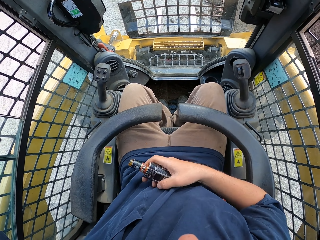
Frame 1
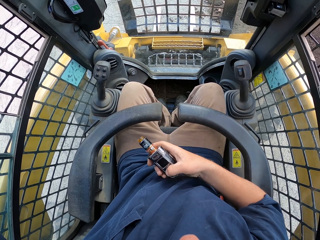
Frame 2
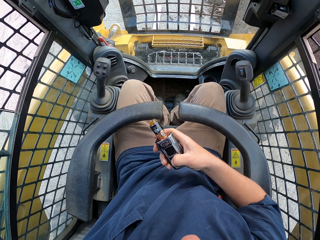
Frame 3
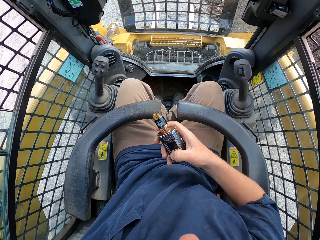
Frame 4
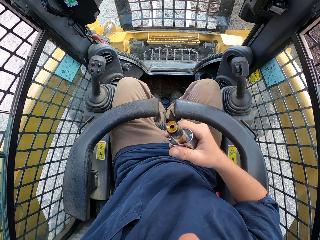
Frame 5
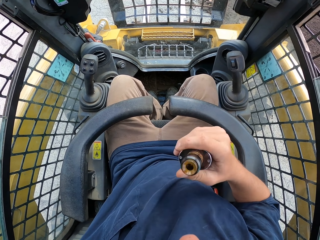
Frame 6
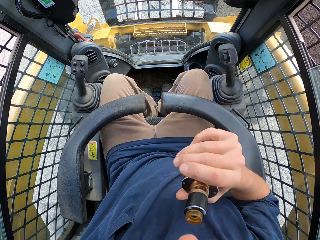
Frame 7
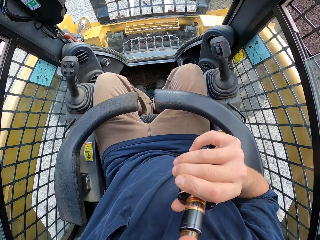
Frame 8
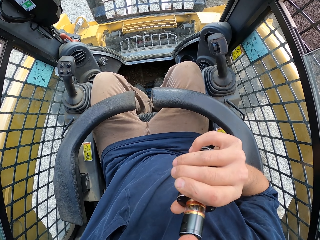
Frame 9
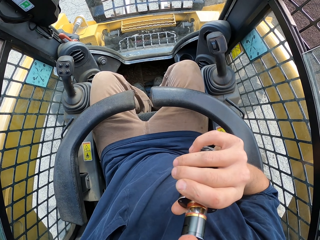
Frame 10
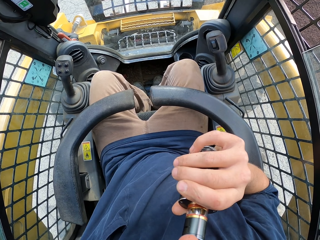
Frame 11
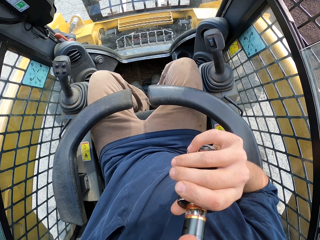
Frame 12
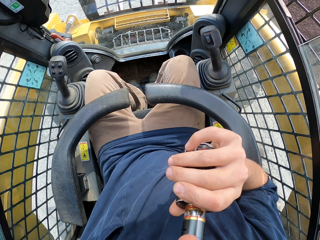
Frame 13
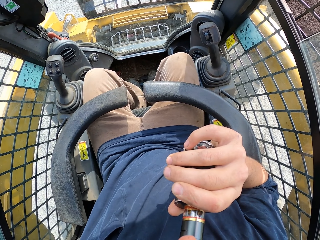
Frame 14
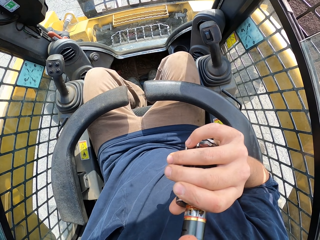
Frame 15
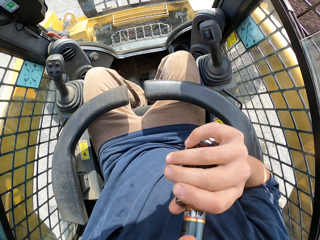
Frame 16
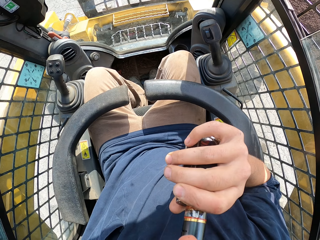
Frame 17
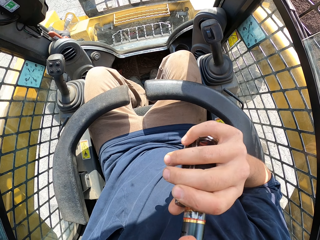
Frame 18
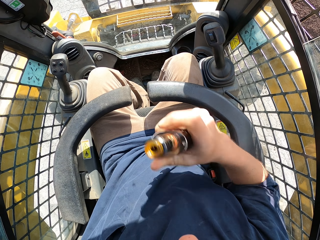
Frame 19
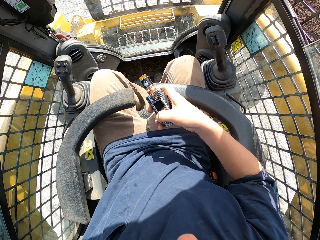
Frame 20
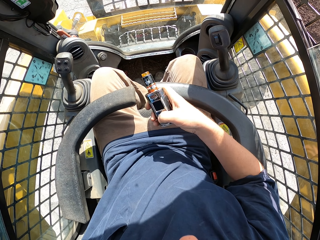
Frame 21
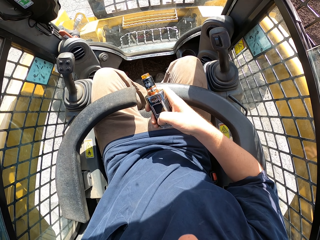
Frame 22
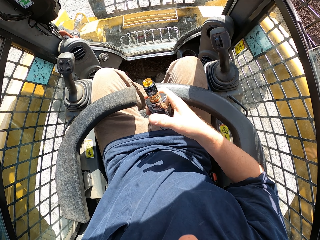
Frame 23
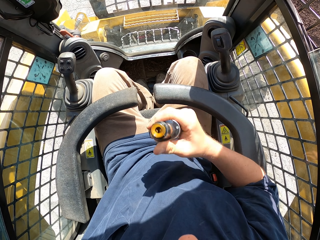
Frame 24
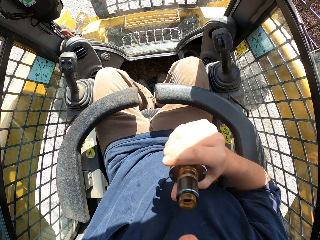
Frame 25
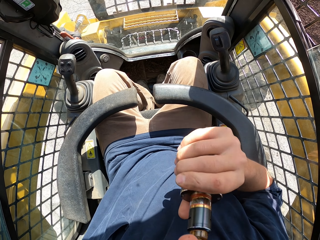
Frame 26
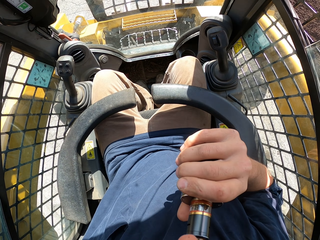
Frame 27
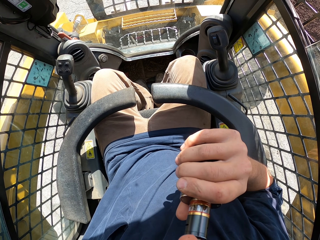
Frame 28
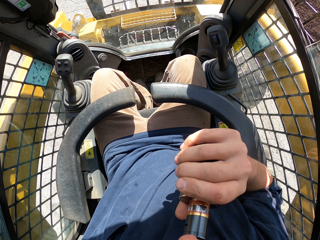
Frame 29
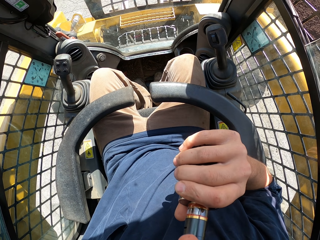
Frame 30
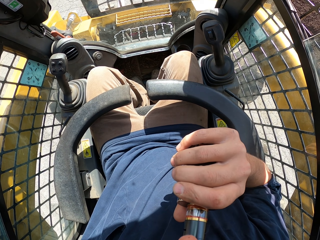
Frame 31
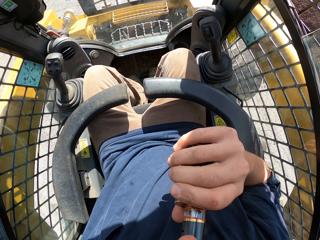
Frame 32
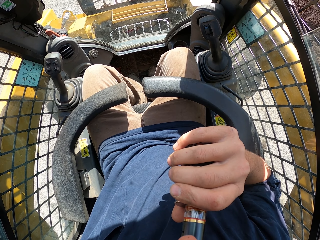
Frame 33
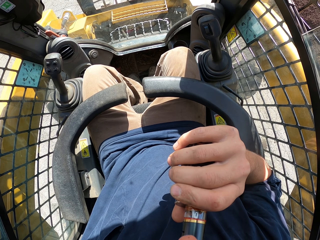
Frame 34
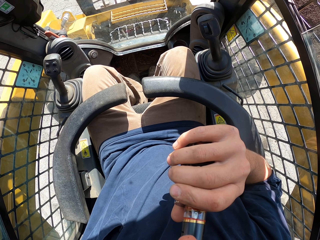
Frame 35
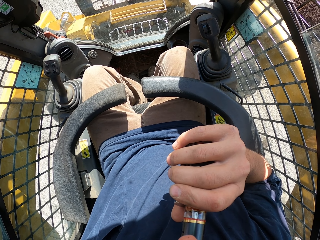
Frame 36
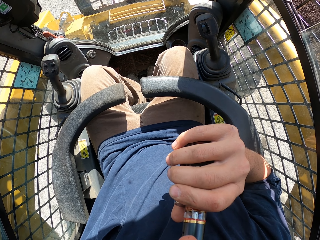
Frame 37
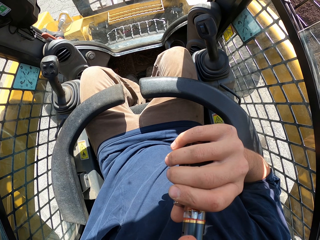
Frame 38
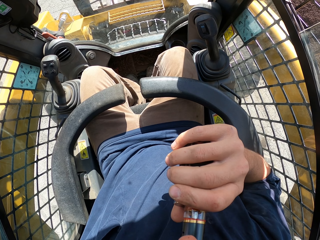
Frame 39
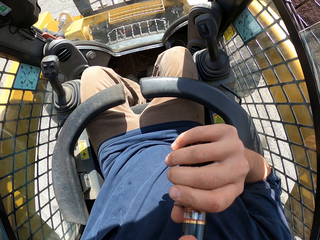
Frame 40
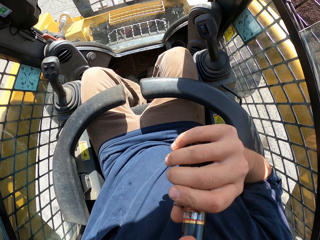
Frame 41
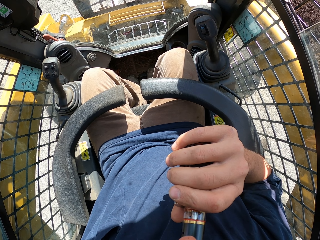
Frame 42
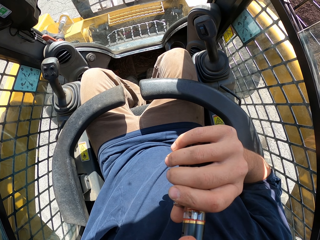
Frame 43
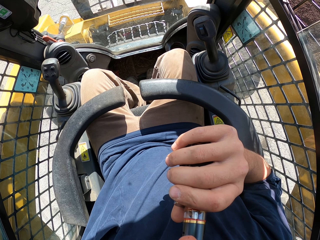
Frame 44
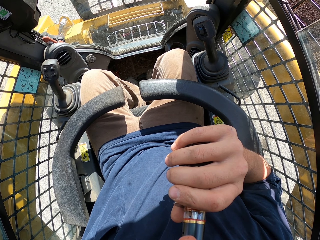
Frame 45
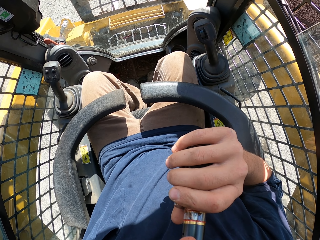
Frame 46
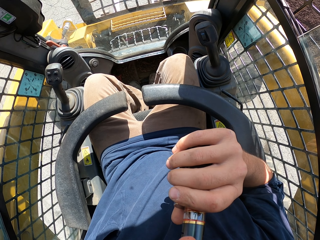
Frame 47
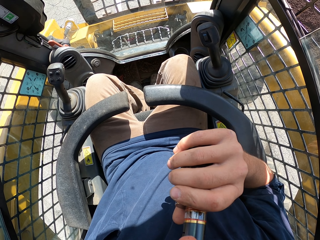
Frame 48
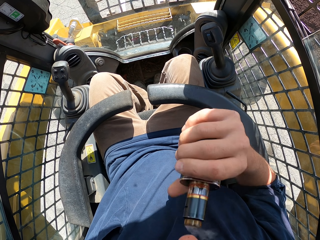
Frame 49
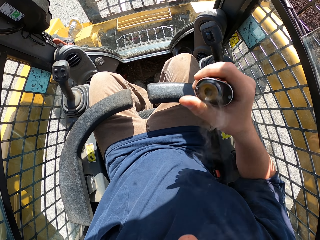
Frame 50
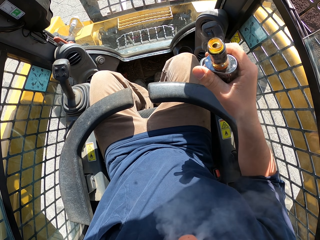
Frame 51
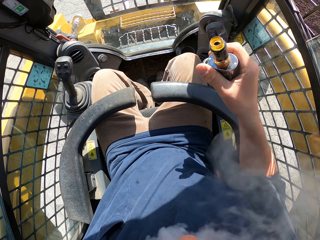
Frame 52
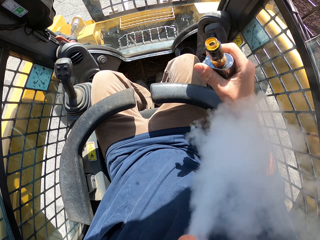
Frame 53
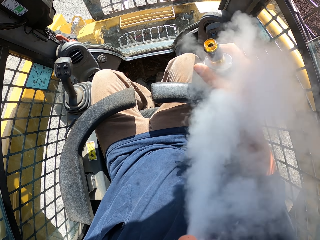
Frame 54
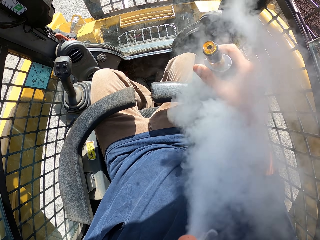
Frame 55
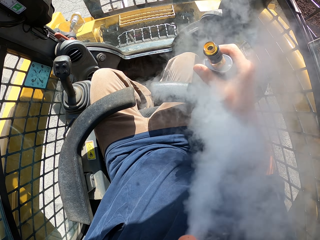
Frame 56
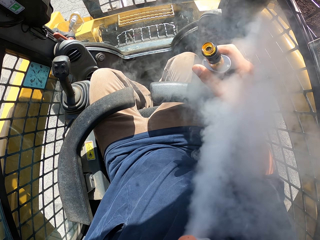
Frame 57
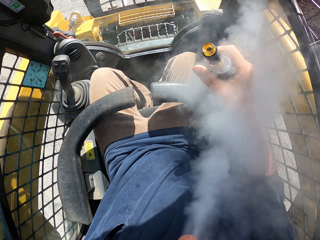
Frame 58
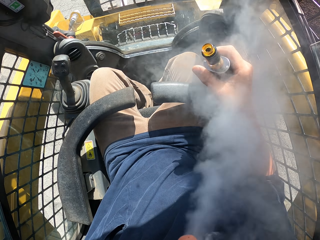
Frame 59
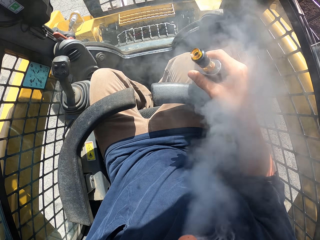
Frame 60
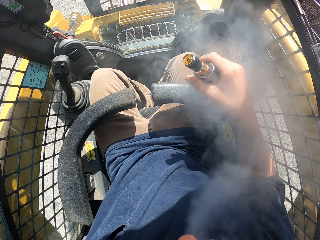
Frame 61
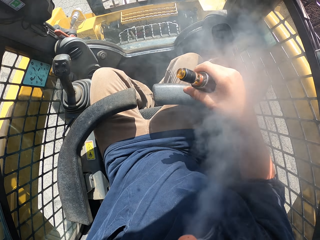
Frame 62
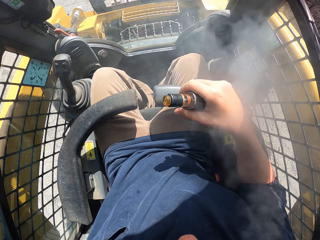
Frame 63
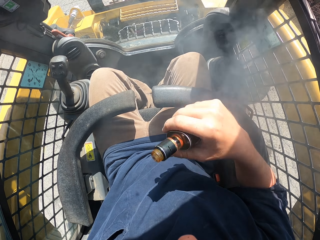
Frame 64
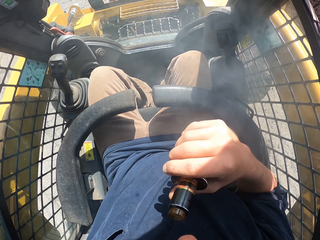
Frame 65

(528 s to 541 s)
The camera wearer inhales the vape. They press the button on the vape. They inhale the vape. They exhale the vape.

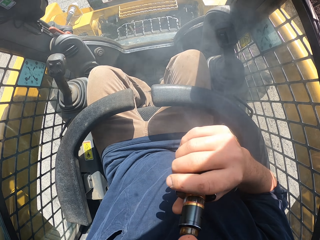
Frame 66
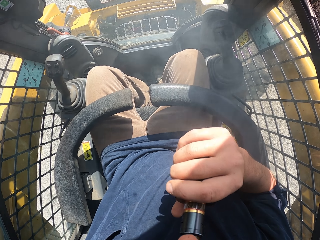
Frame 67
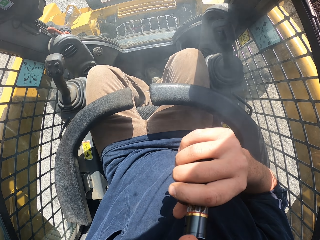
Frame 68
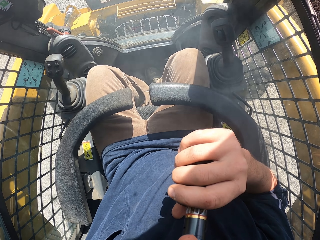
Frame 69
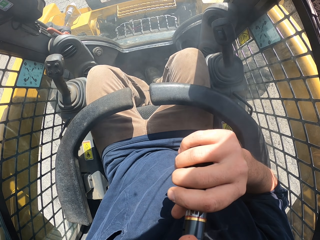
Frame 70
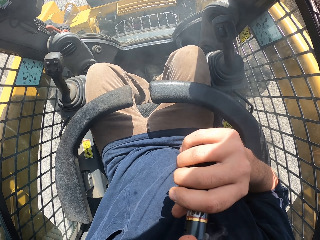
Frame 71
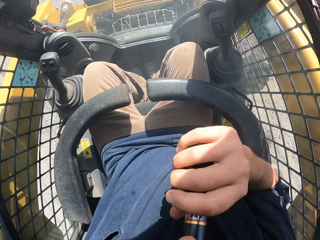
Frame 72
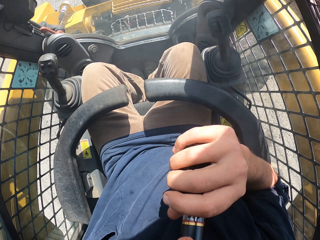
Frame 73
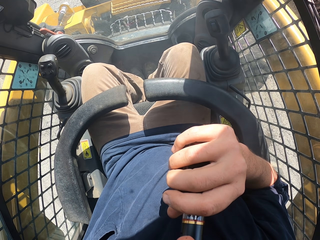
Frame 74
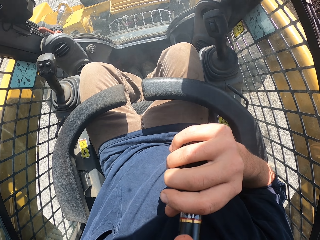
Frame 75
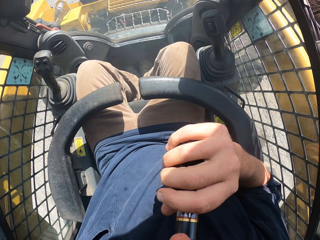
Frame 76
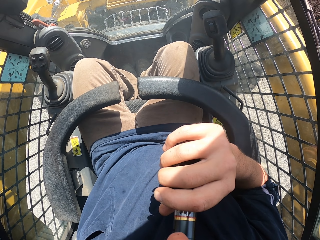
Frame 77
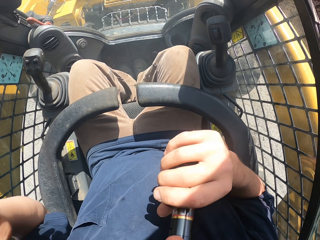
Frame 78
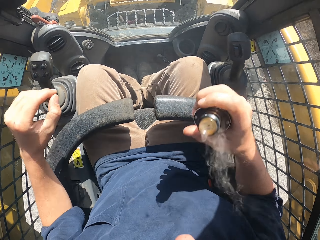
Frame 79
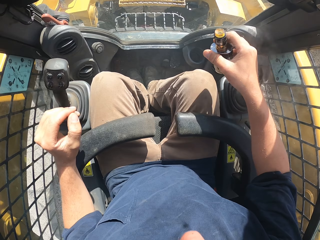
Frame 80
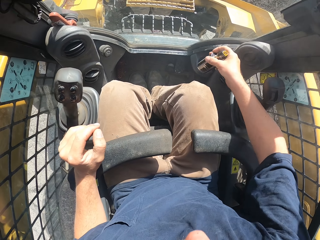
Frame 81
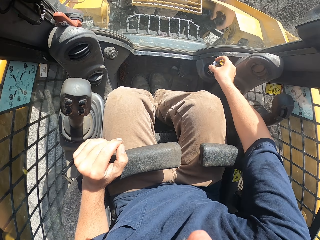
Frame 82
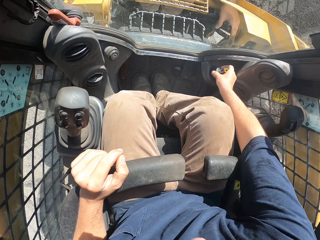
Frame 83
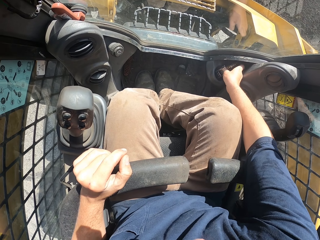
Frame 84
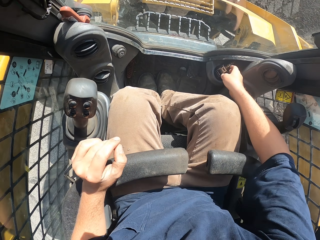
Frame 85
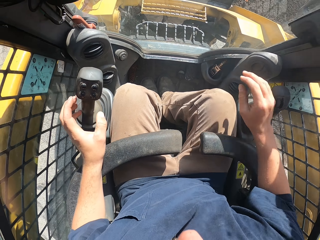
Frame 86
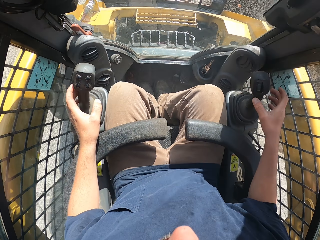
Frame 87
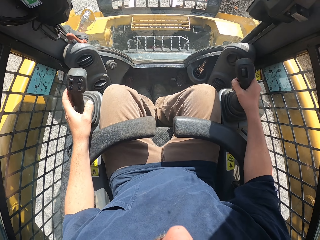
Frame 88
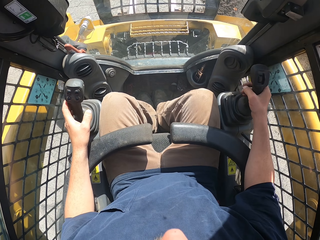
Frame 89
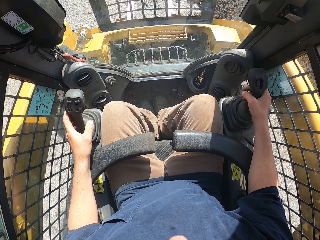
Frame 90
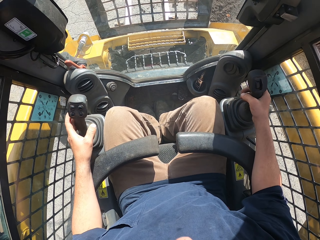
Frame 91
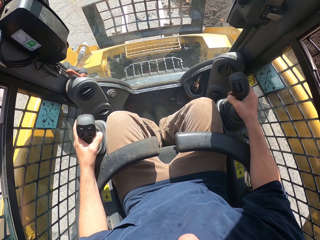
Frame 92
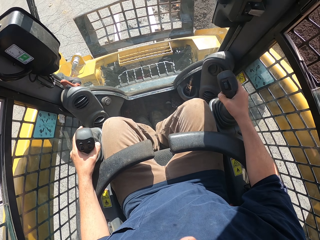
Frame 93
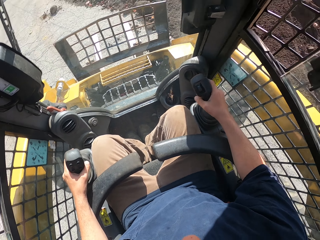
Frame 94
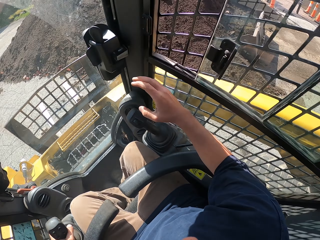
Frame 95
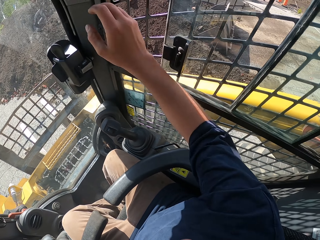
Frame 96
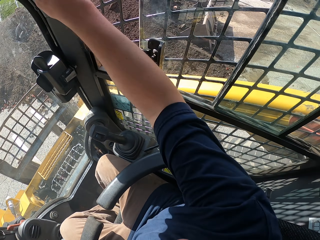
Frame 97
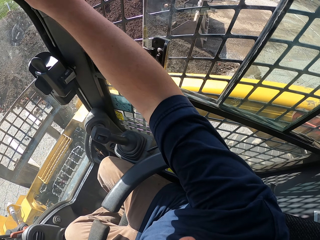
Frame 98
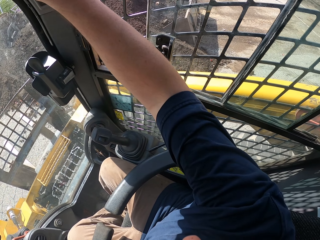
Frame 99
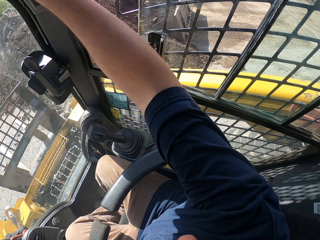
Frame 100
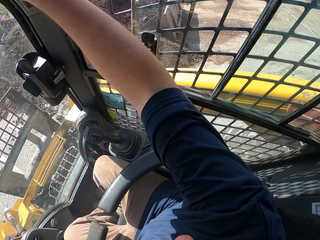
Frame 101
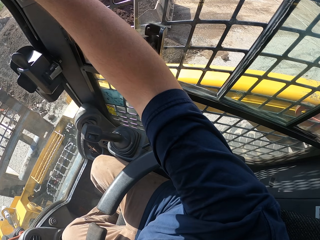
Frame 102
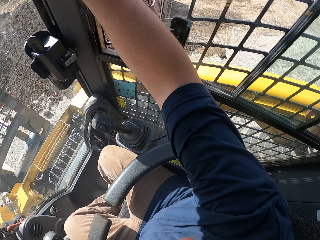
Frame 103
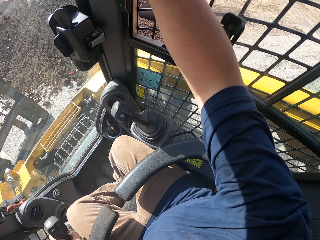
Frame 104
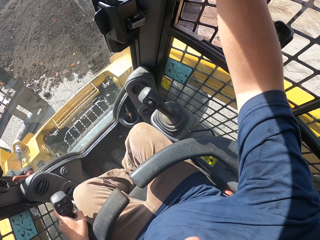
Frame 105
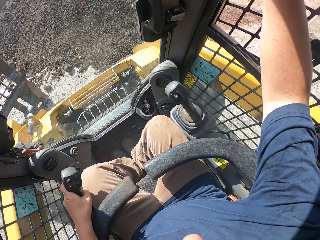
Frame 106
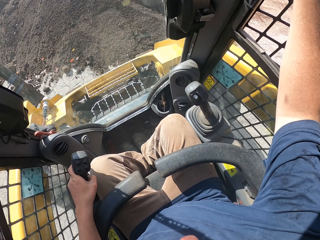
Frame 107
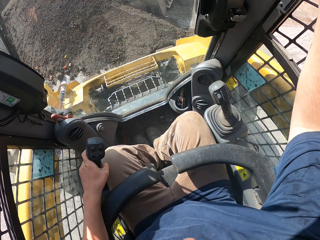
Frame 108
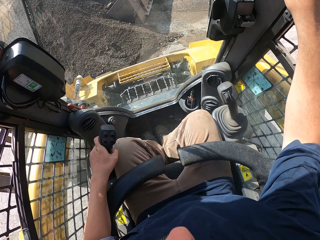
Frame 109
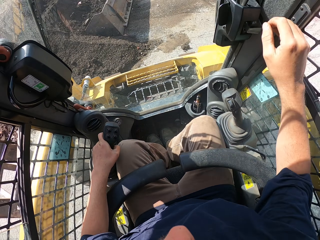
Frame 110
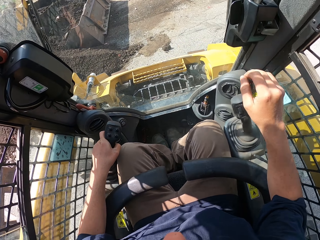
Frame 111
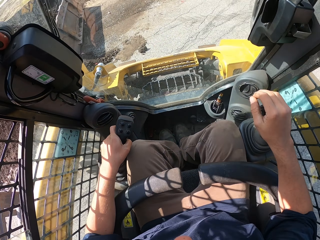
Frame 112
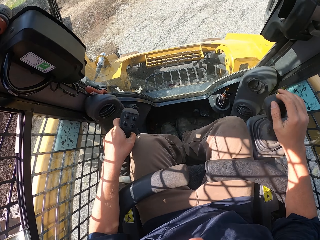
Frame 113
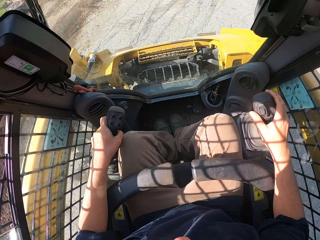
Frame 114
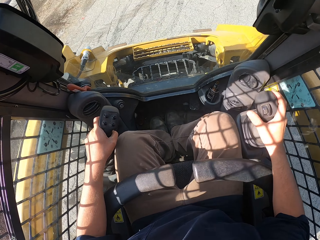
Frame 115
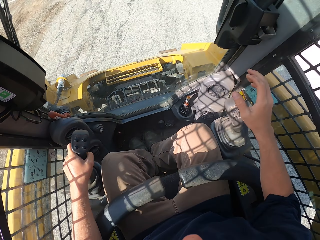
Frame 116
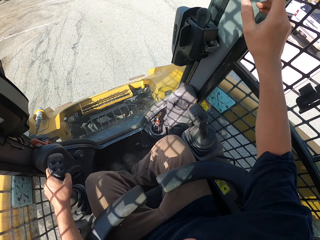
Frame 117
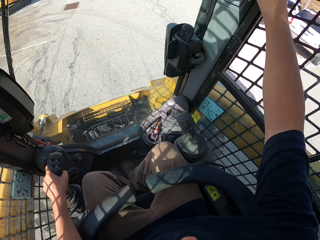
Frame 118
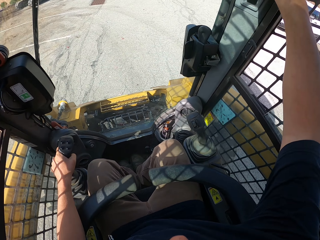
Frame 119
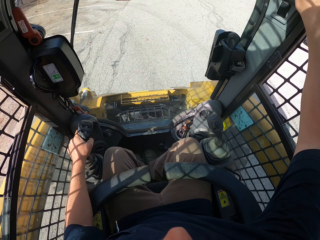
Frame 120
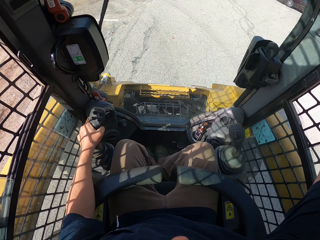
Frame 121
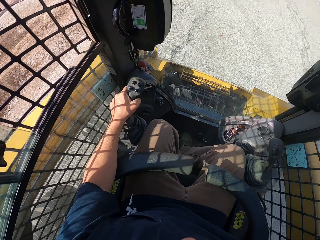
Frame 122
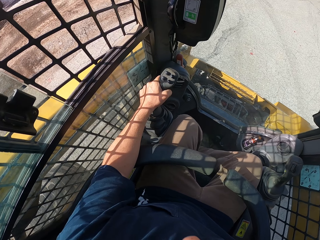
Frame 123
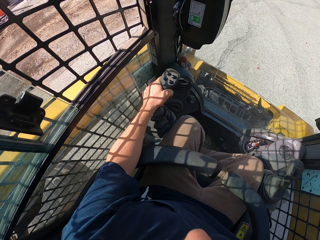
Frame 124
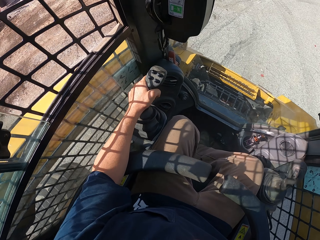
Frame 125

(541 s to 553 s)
The camera wearer inhales the vape. They place the vape on the cup holder. They control the gear. They drive the forklift tractor.
